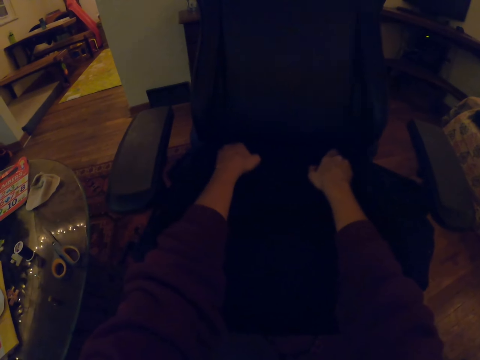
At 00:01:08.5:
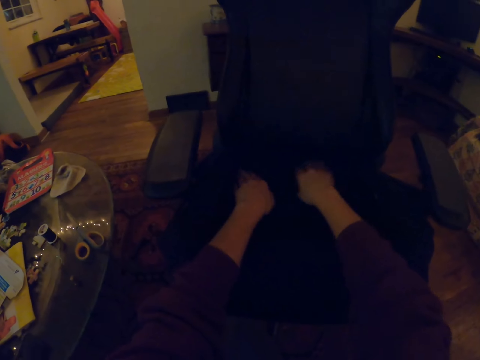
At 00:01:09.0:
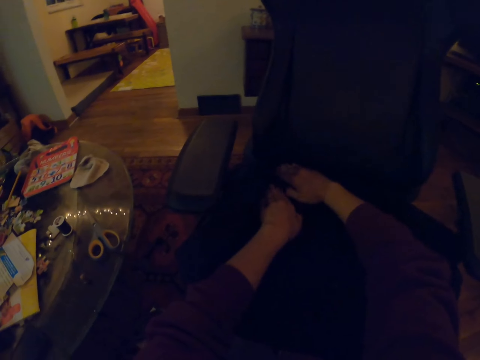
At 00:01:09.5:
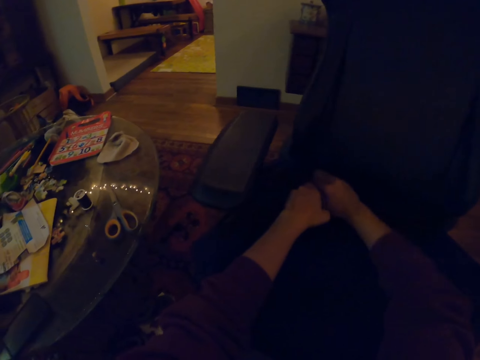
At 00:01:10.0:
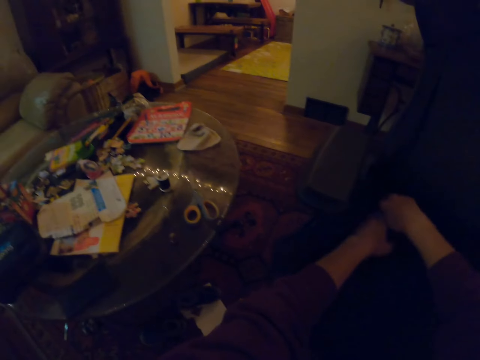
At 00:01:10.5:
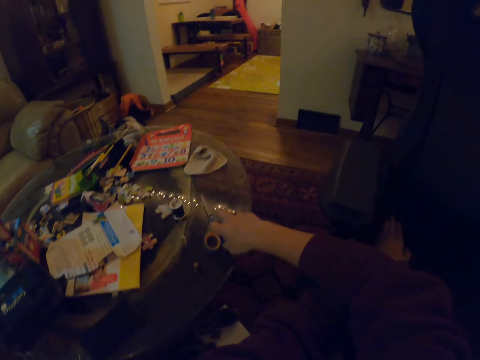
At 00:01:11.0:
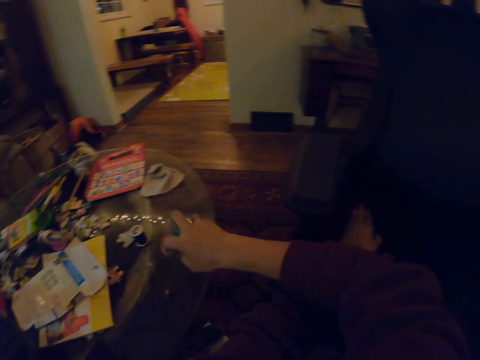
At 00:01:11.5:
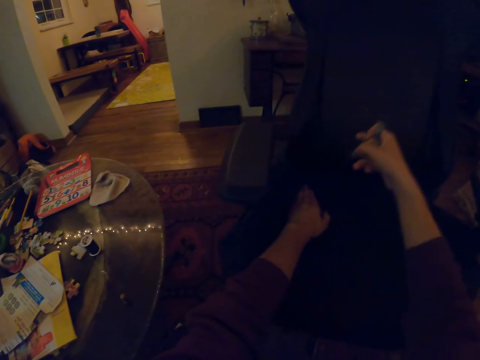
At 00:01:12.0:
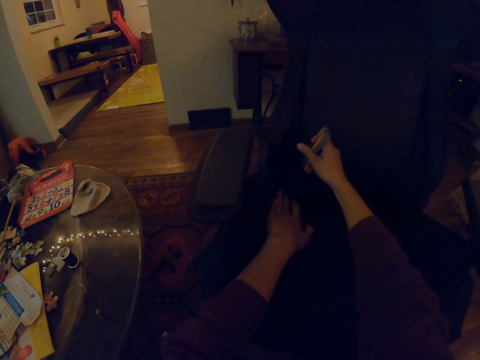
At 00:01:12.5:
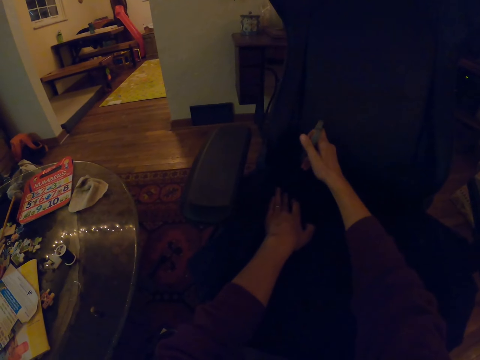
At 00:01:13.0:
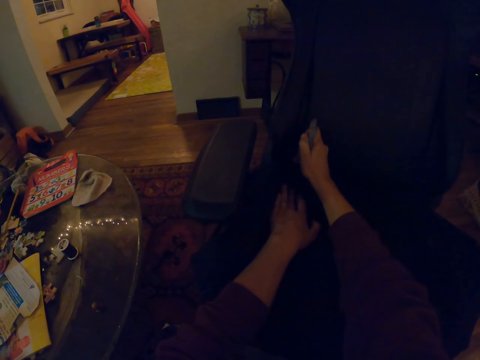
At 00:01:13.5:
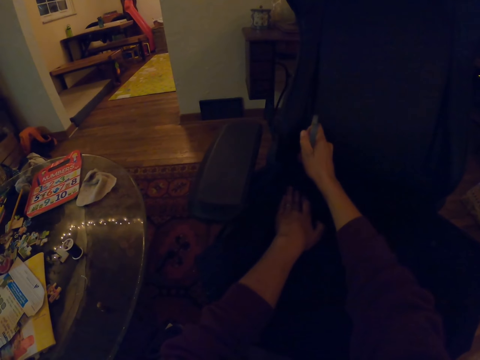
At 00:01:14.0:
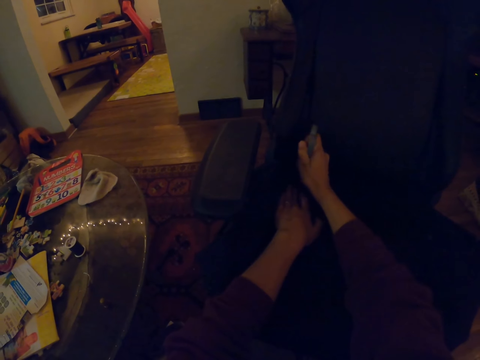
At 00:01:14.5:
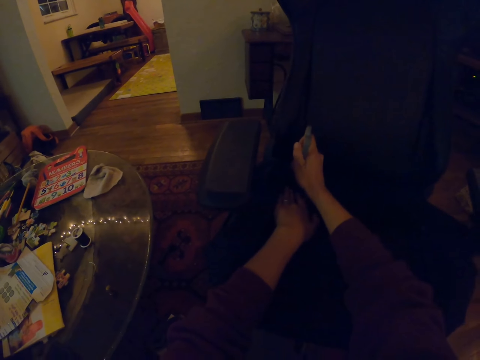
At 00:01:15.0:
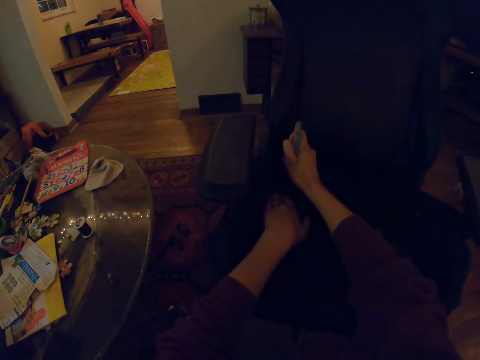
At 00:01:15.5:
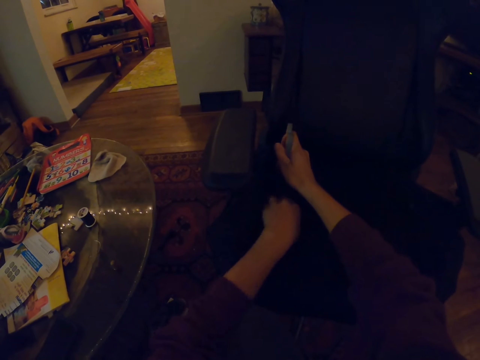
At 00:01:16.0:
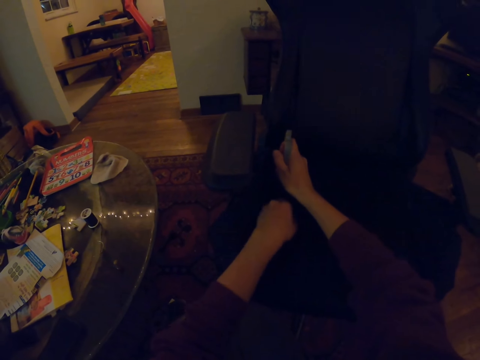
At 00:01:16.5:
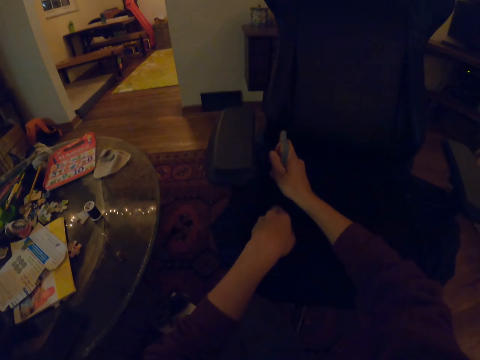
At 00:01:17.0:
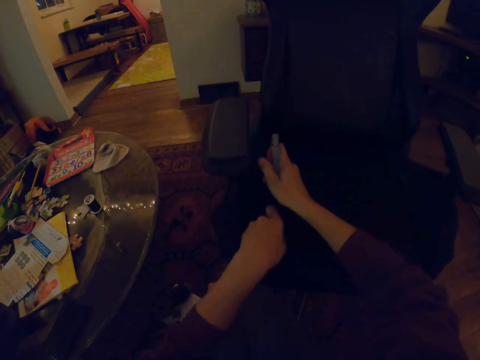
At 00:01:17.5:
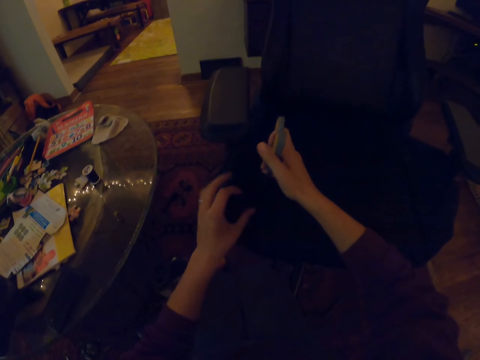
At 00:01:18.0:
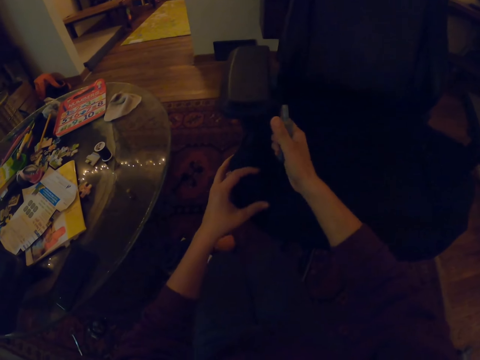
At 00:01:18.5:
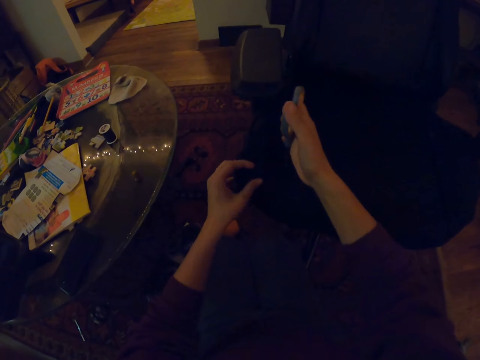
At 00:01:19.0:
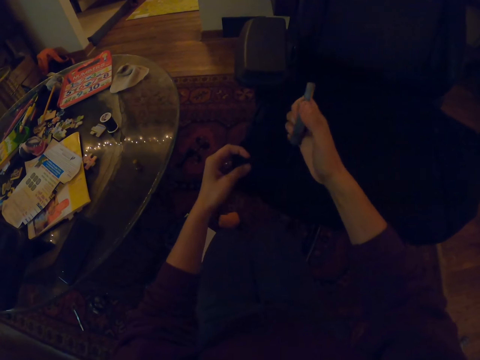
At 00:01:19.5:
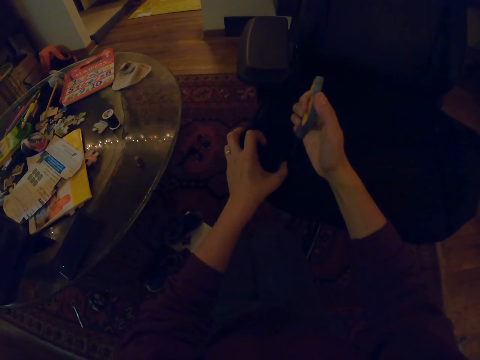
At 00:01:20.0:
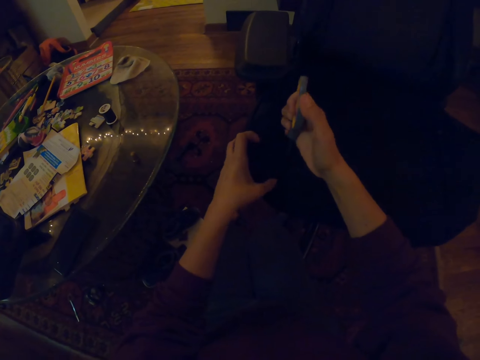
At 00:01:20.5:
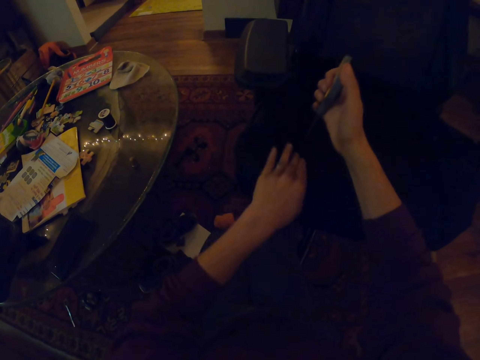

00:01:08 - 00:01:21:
The camera wearer picks up scissors from the table. They press the chair with the scissors. They insert the fabric on the corner of the seat.

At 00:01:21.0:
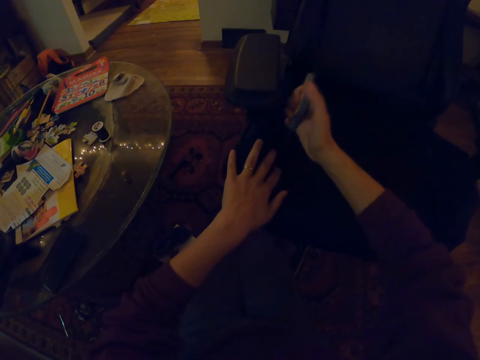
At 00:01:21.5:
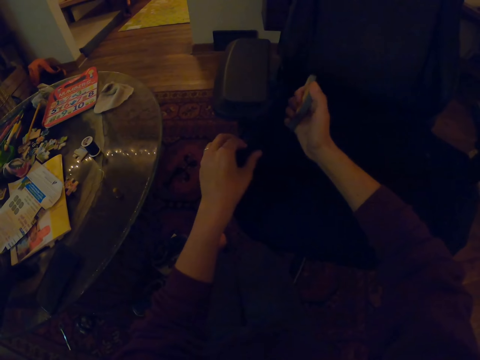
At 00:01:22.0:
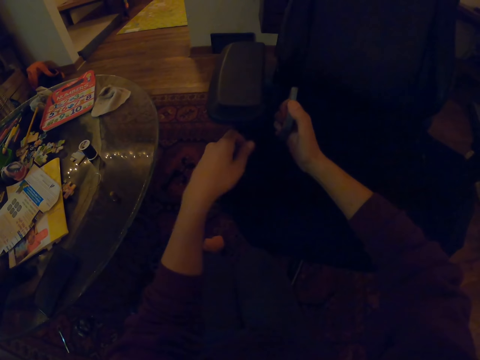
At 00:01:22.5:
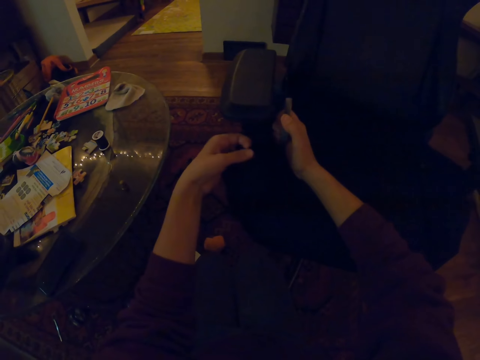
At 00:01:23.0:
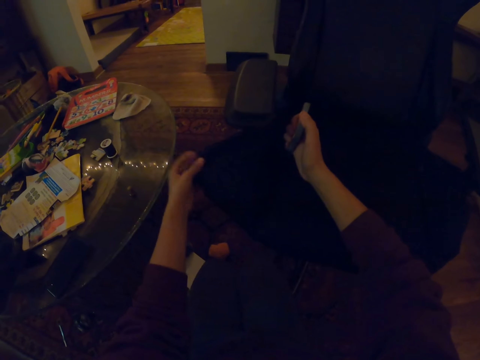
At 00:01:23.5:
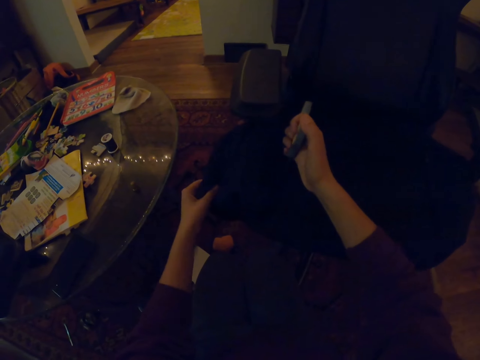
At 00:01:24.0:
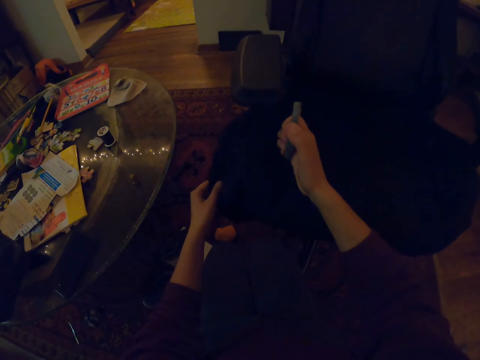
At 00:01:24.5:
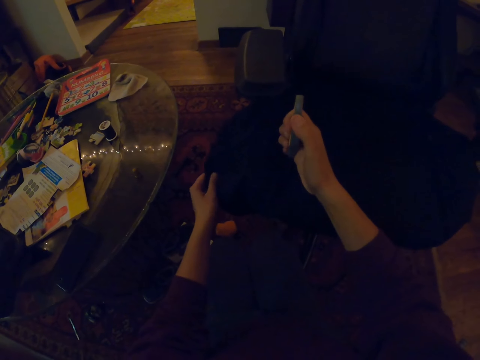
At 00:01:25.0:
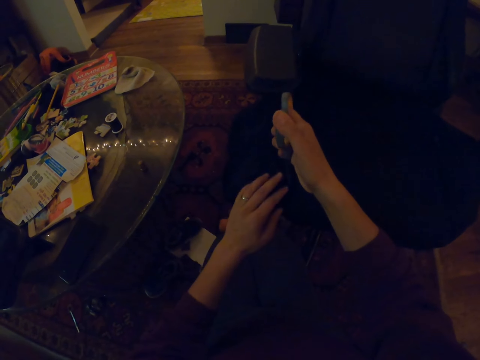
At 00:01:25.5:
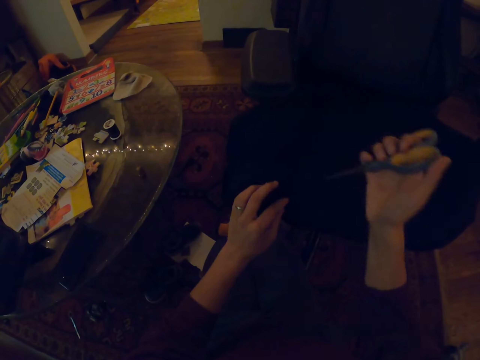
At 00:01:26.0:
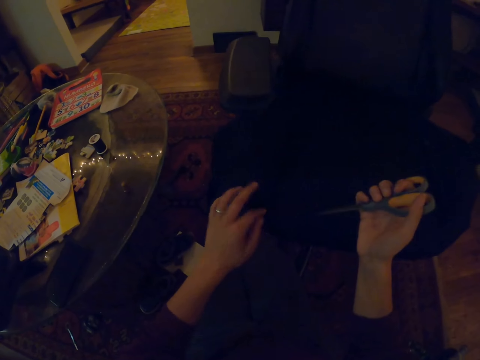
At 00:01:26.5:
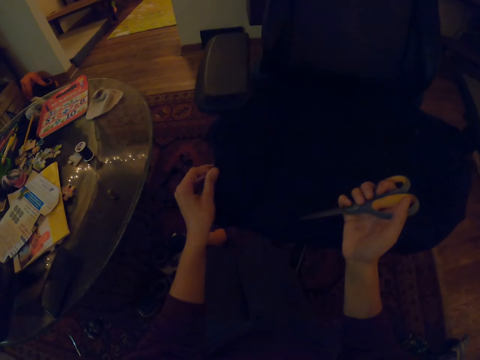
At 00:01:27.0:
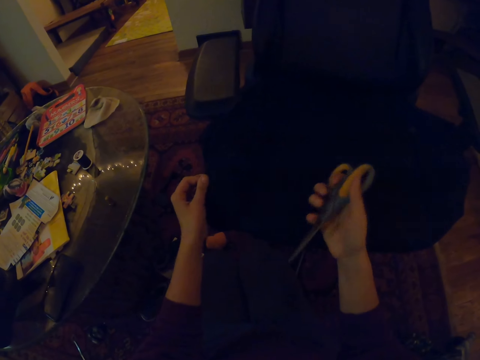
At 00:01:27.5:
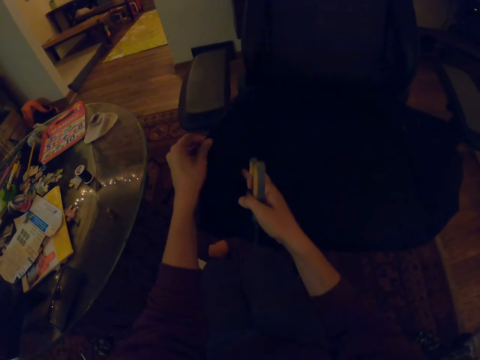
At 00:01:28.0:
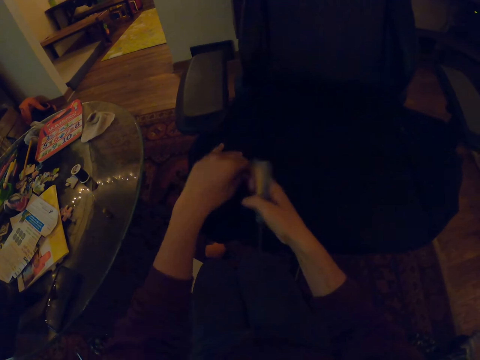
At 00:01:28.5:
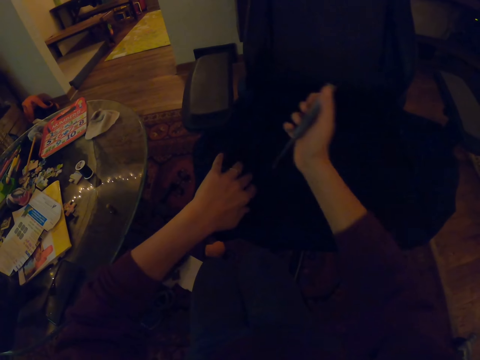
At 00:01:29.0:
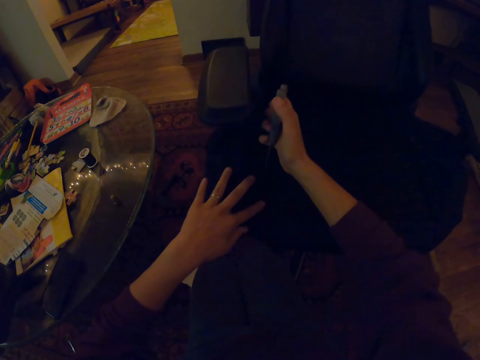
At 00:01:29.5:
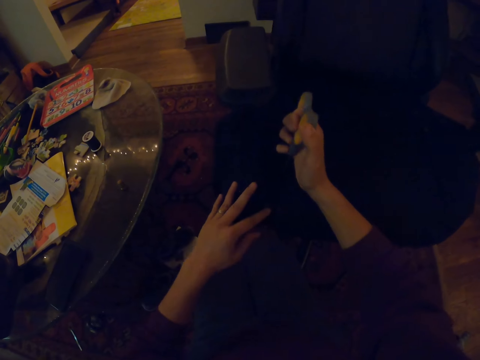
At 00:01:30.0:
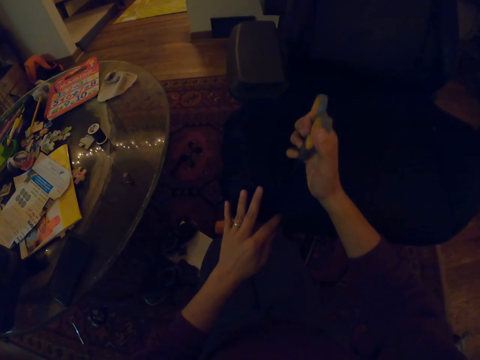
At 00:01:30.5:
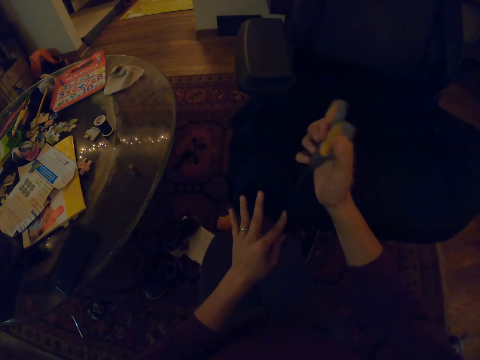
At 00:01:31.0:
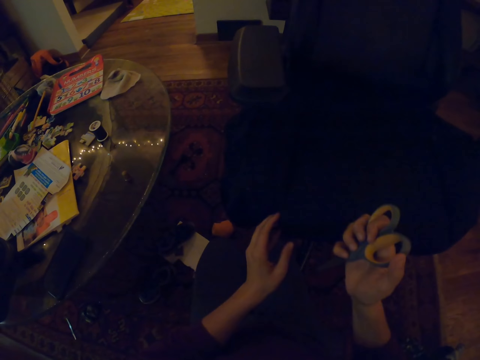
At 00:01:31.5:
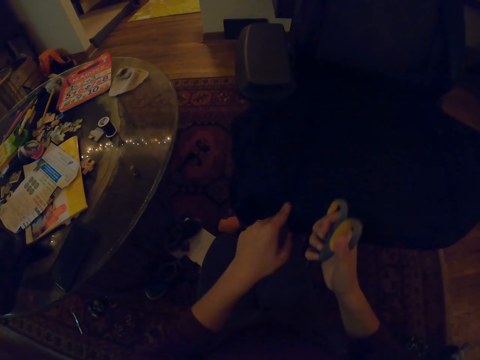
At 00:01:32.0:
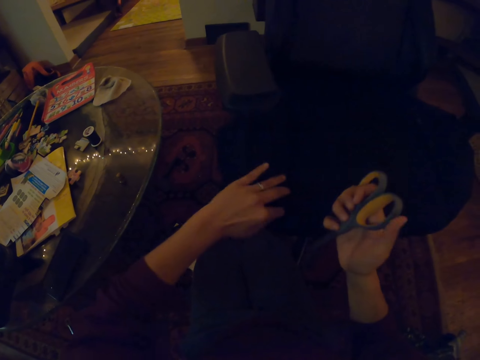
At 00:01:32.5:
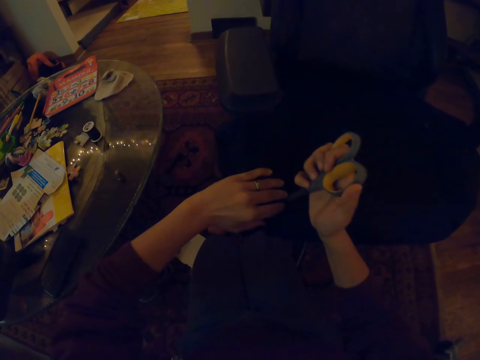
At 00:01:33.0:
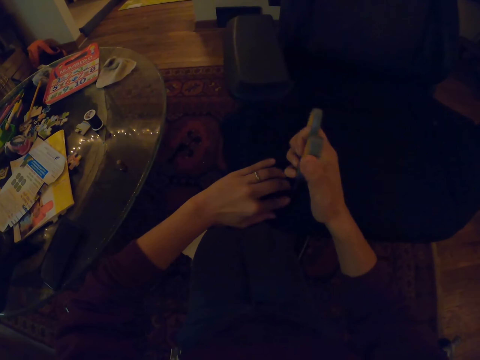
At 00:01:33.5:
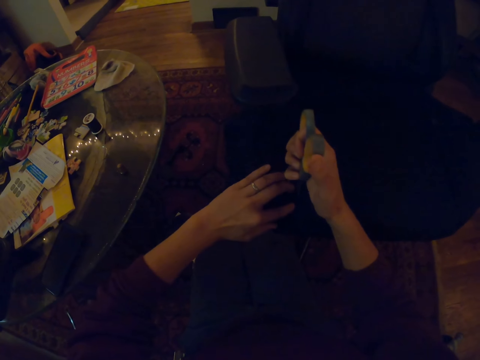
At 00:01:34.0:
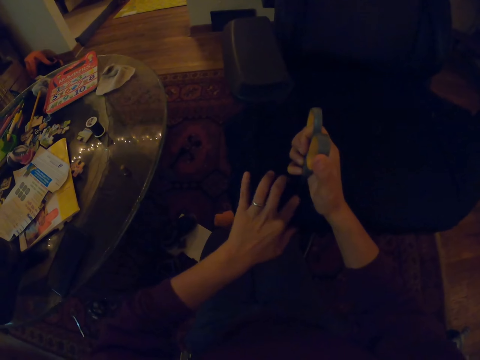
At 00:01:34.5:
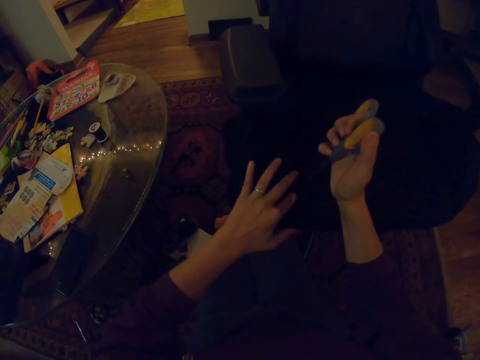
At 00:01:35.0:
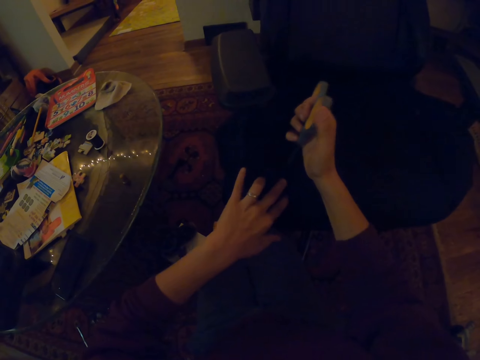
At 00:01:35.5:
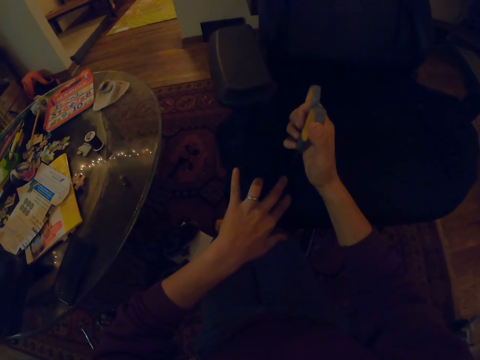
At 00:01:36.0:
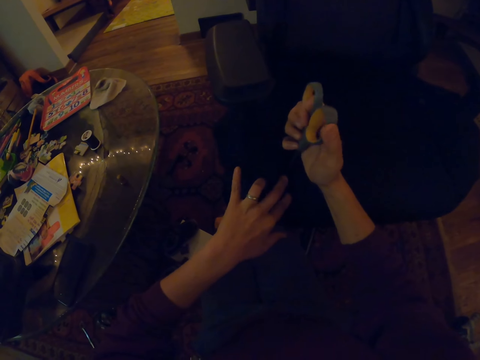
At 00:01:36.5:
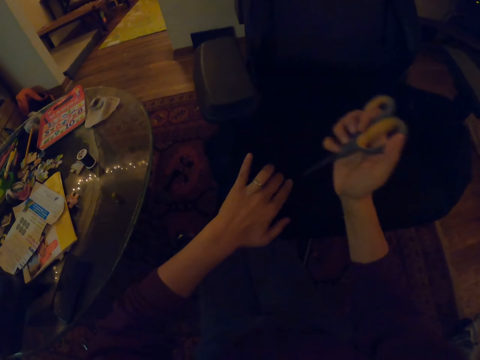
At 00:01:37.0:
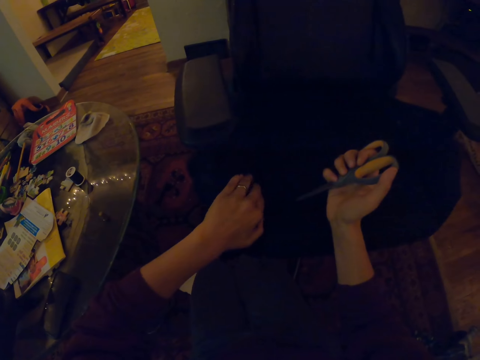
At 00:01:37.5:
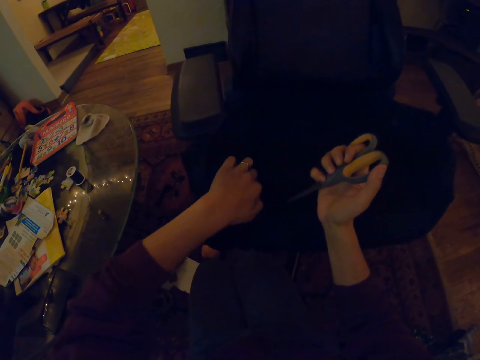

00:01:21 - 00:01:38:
The camera wearer unfolds a piece of chair in a cloth. She presses the chair with scissors. She holds a piece of cloth. She presses the chair with the scissors. She presses the chair using her fingers. She presses the chair with the scissors.
